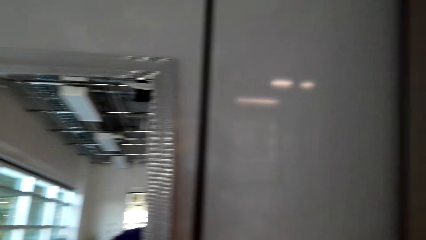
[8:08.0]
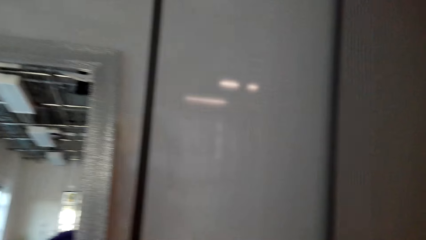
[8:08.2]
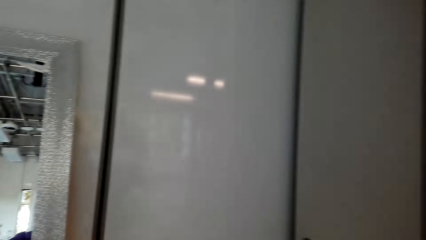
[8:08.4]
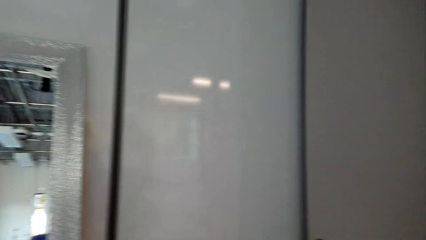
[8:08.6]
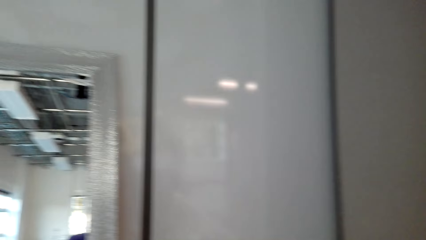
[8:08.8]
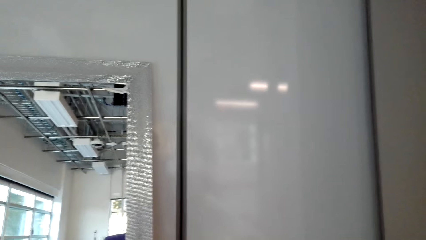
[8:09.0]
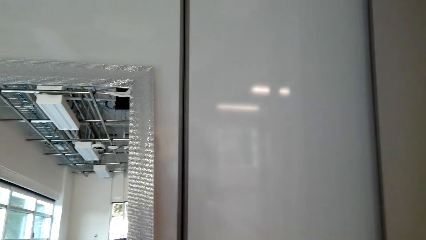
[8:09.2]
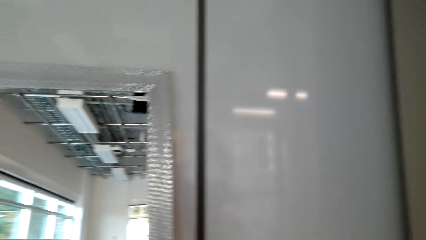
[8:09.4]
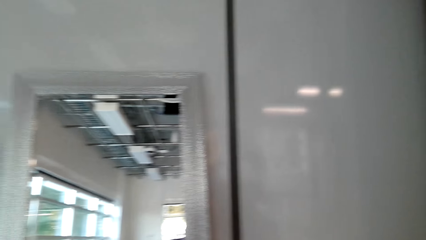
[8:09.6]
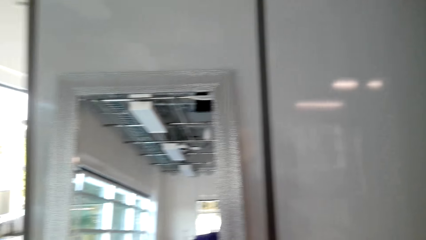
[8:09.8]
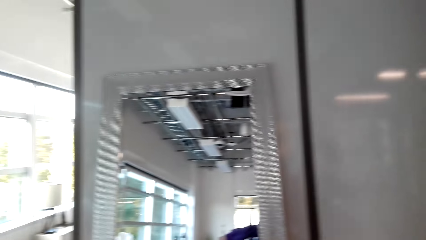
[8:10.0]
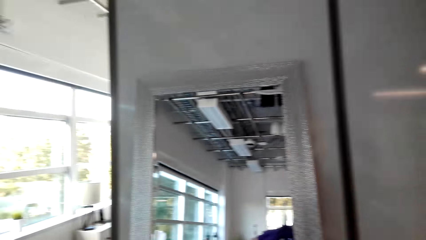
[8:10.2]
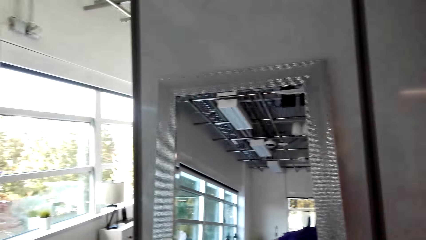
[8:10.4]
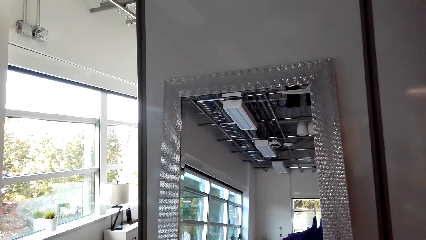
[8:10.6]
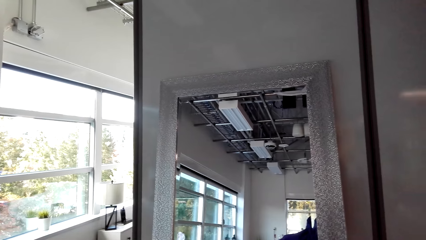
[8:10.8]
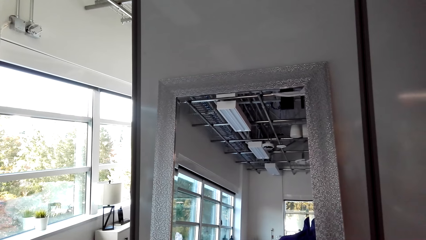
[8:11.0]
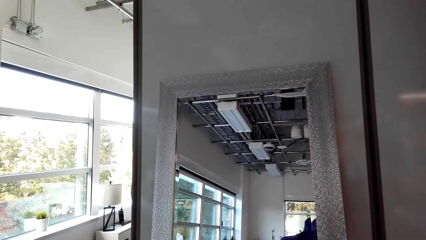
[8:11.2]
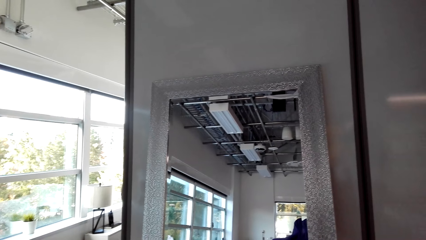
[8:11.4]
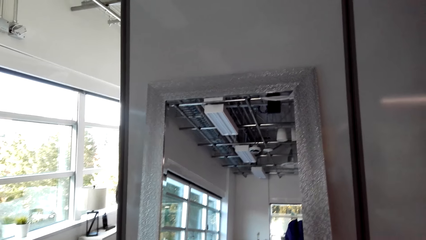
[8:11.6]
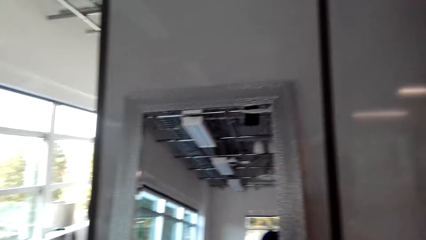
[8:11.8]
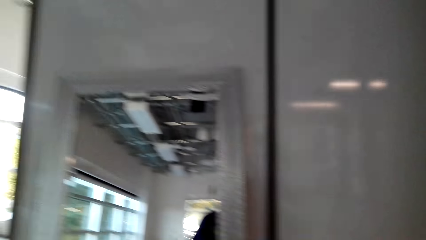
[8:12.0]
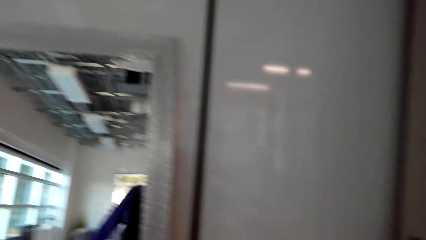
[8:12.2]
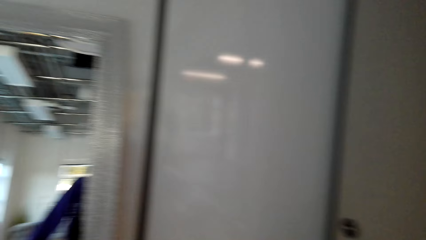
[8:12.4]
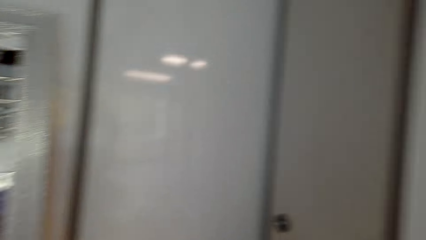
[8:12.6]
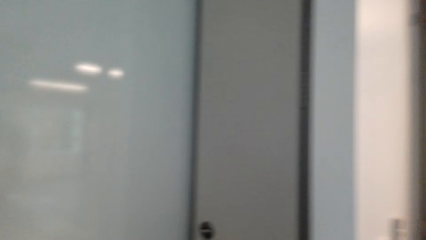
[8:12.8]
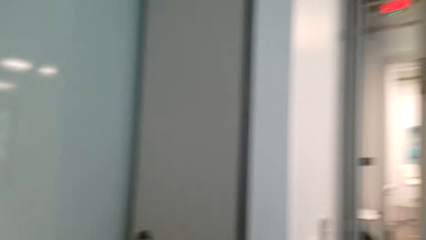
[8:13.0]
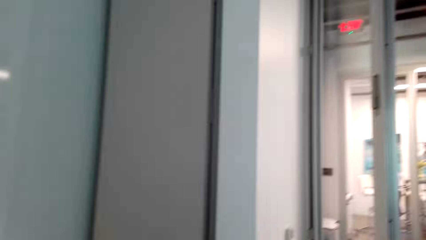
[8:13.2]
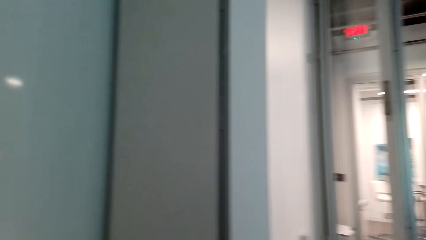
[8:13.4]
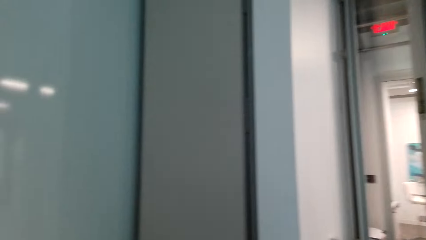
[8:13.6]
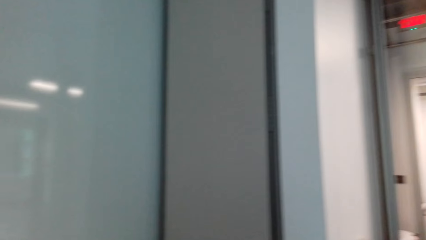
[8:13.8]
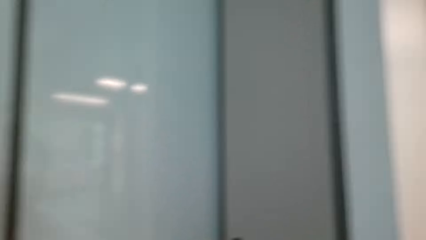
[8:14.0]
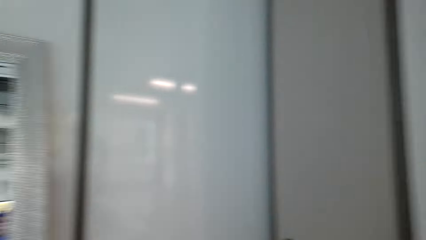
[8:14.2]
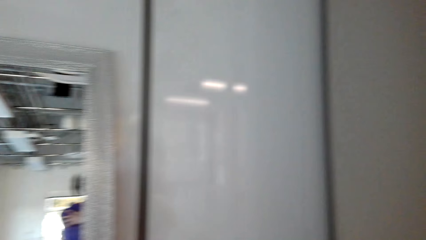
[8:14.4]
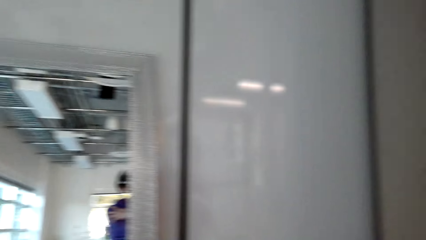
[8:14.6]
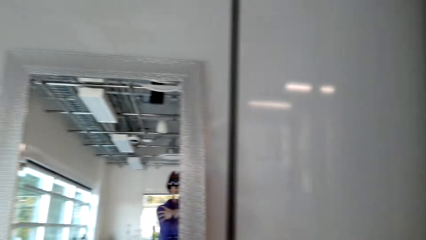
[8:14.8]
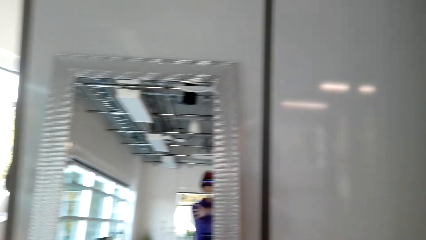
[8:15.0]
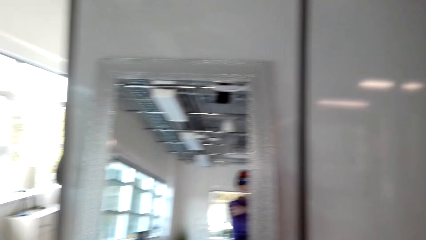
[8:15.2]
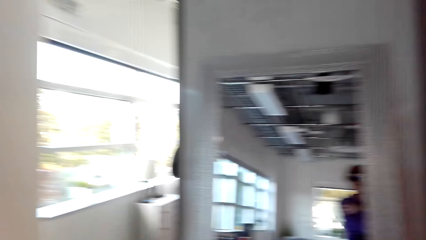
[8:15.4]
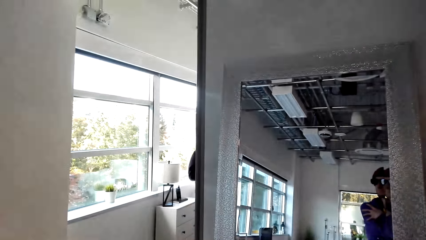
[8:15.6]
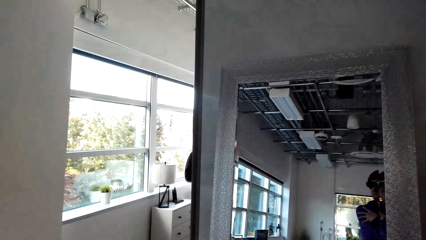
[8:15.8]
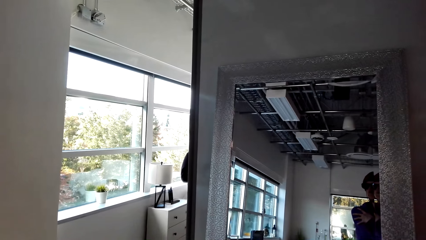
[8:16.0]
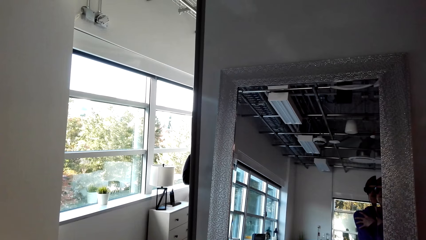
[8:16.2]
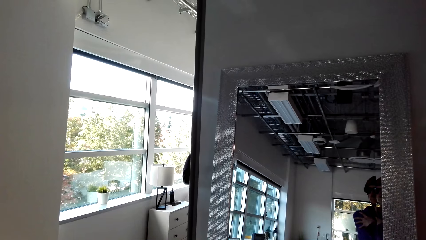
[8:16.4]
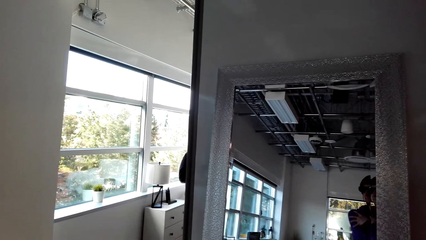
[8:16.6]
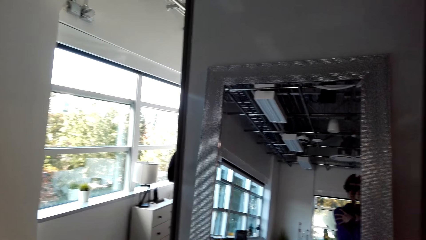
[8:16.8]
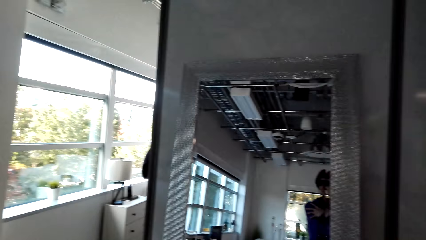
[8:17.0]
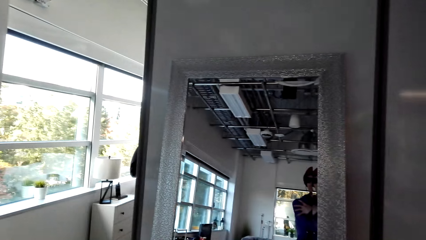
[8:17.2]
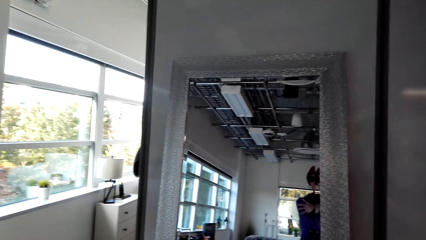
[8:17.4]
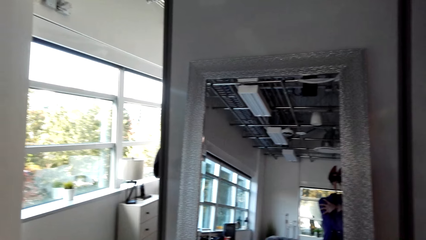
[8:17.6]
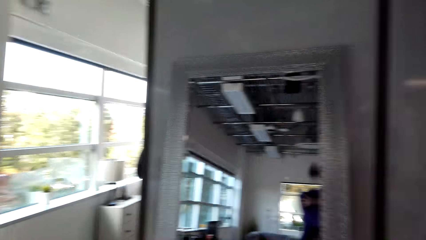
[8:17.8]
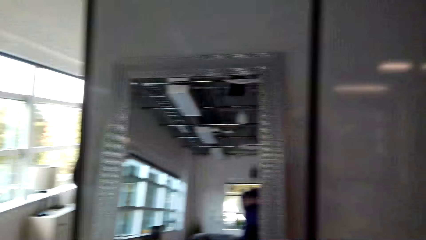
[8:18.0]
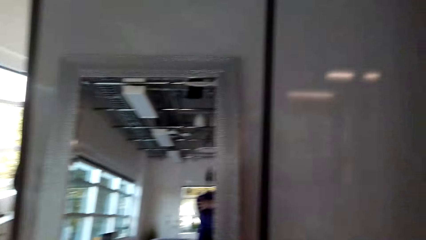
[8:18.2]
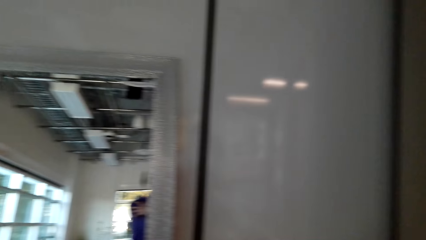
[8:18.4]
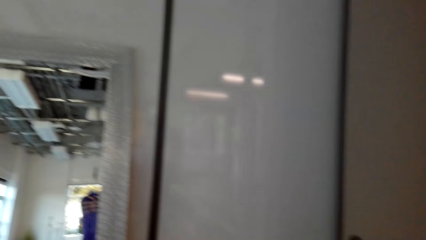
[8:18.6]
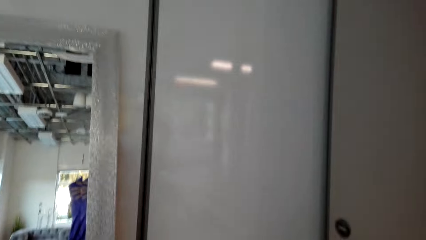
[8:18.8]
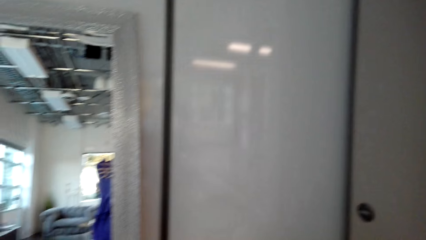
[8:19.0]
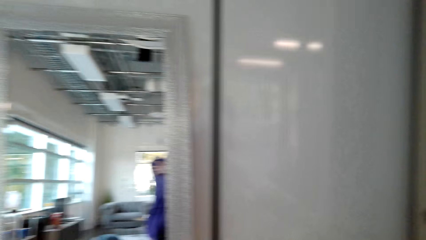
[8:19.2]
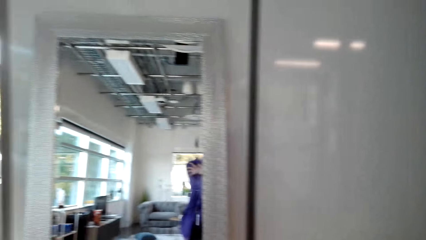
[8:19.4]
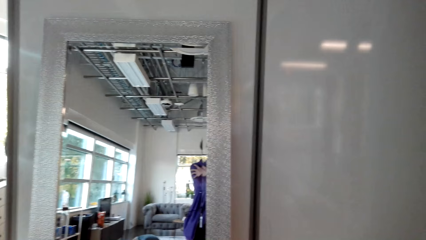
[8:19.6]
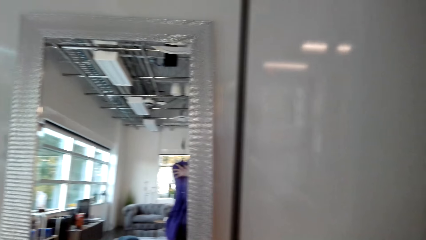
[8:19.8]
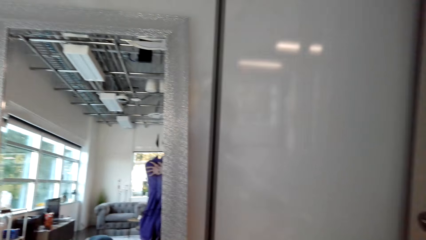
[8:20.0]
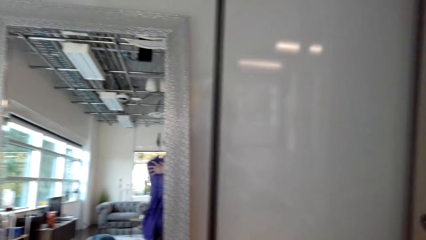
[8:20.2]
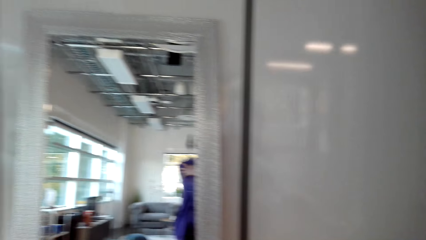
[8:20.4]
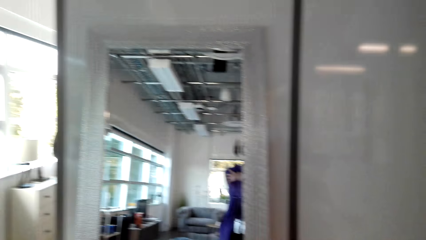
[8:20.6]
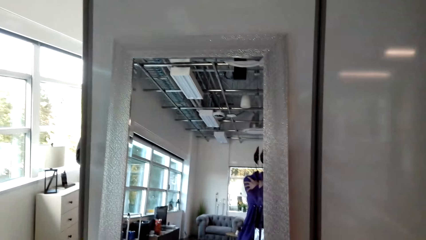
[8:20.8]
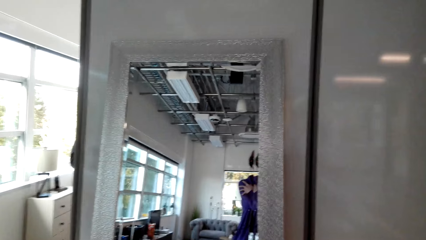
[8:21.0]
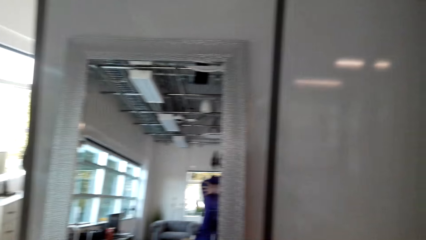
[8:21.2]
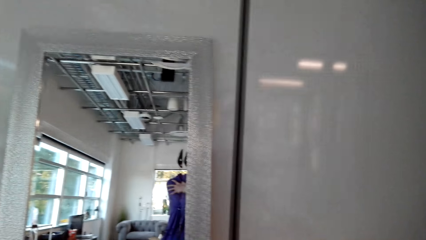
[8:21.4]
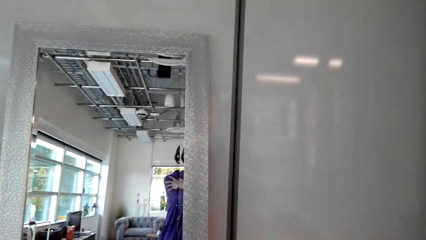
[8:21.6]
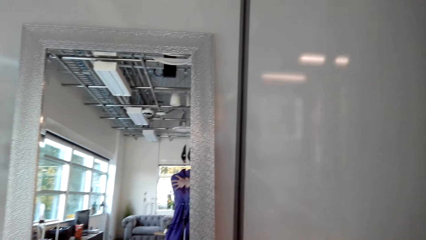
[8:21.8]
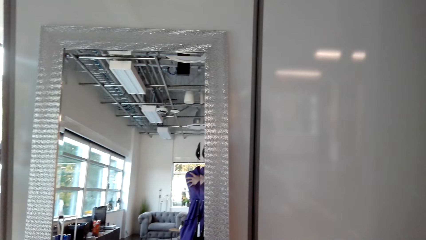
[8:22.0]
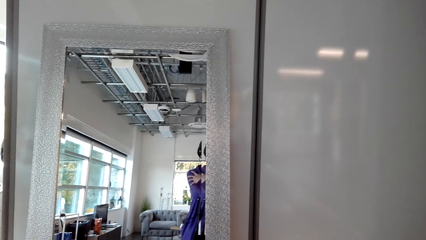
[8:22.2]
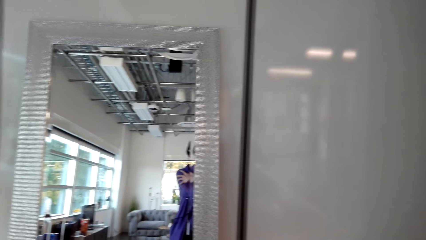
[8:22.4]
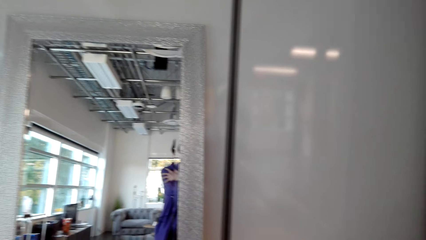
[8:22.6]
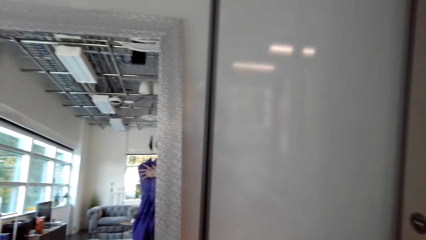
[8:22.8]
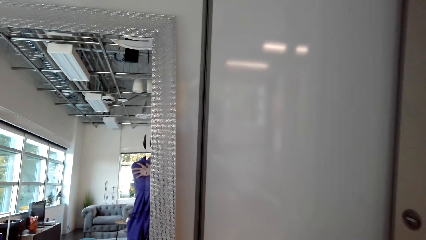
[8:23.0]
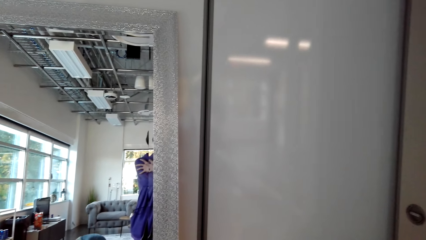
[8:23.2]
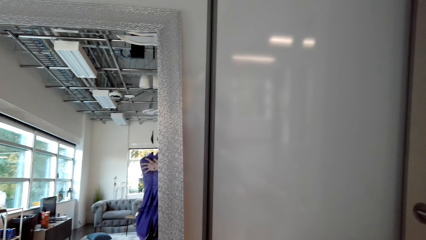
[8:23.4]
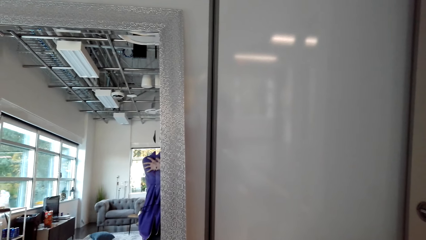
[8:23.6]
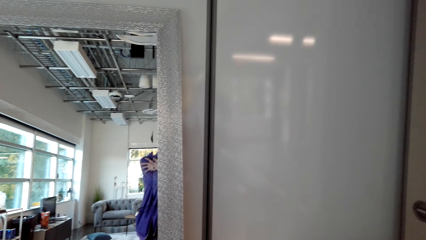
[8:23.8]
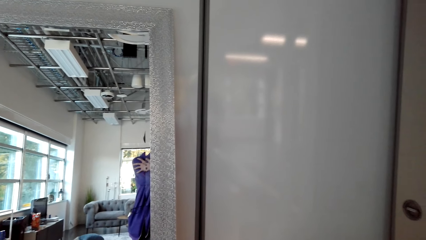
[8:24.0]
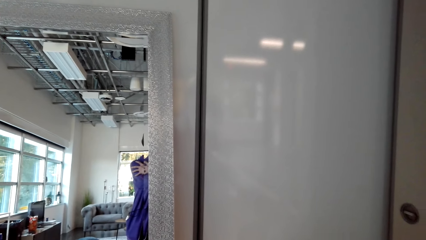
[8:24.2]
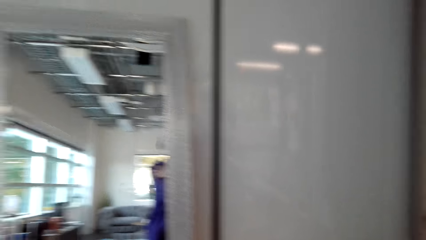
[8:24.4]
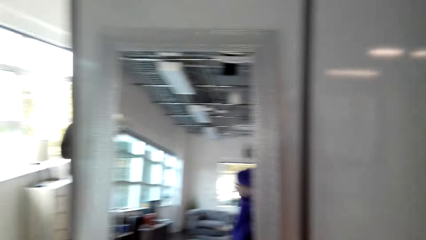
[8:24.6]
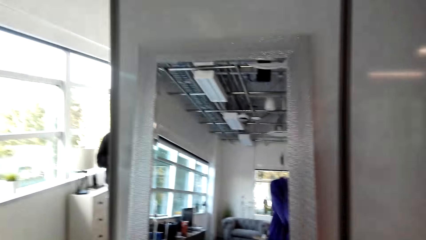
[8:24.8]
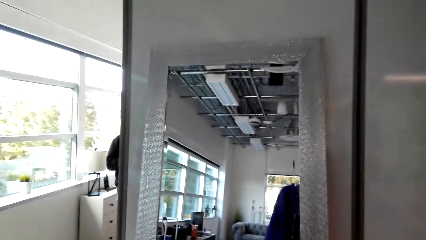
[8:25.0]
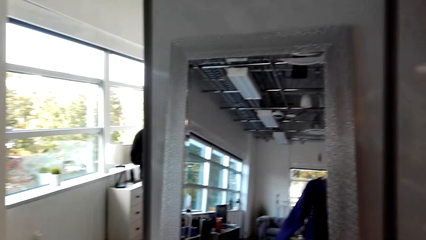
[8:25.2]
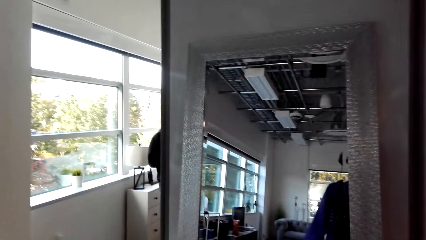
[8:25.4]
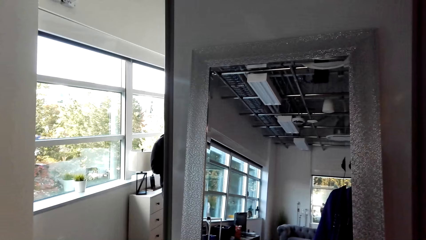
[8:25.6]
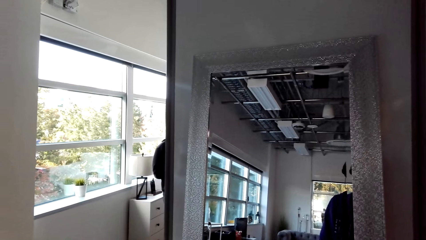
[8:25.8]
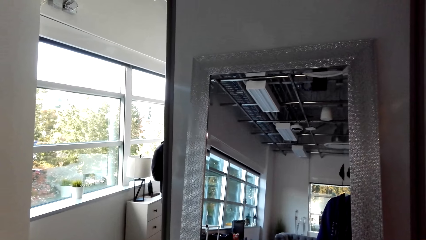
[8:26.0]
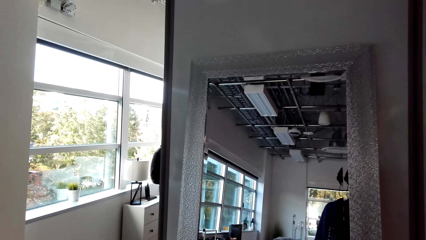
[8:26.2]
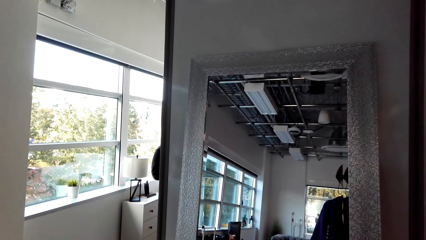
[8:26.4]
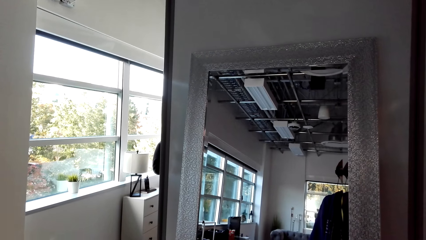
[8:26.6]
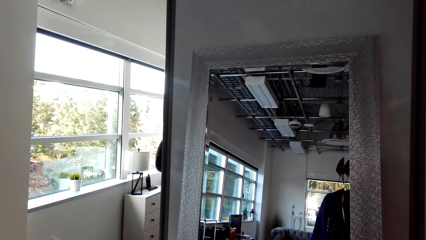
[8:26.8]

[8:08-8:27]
The camera wearer looks around. They look around. A man talks to the camera wearer.
